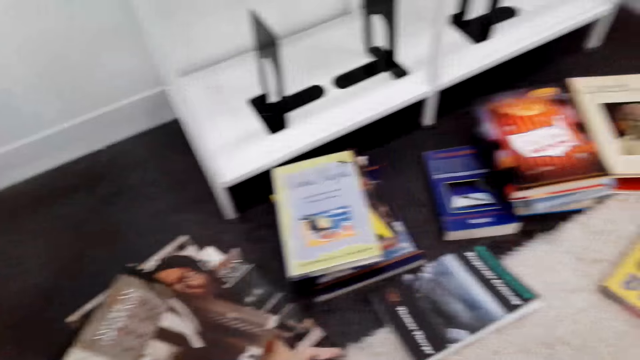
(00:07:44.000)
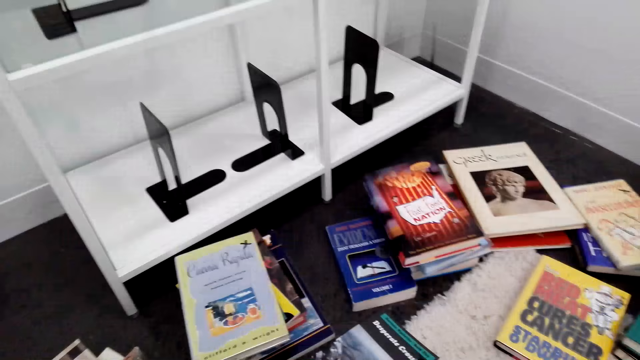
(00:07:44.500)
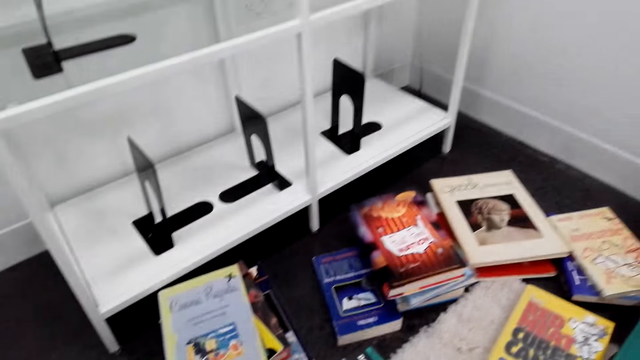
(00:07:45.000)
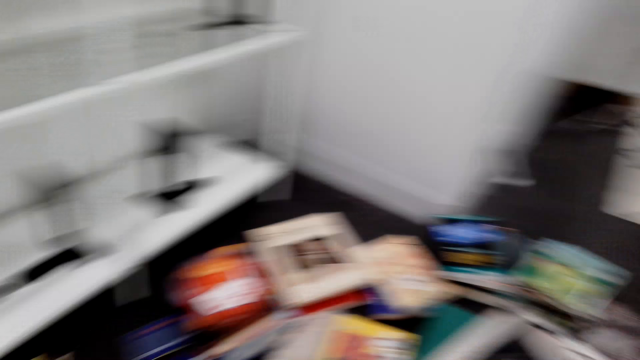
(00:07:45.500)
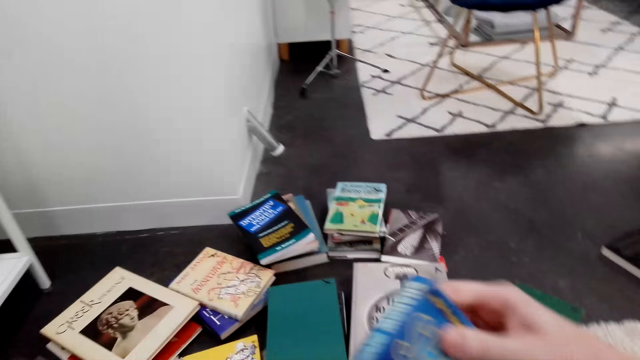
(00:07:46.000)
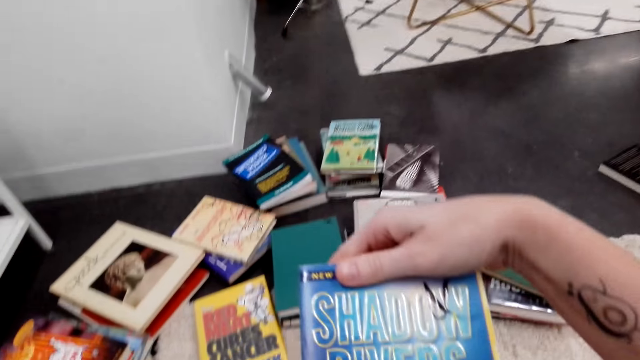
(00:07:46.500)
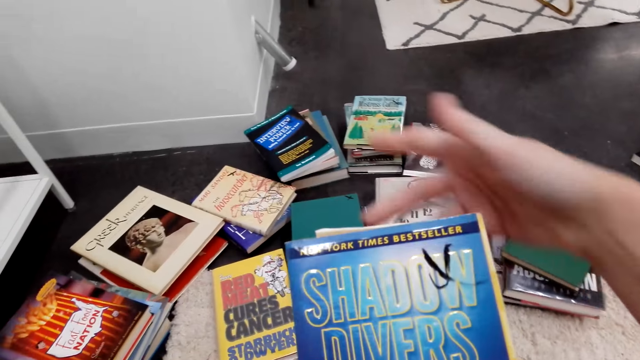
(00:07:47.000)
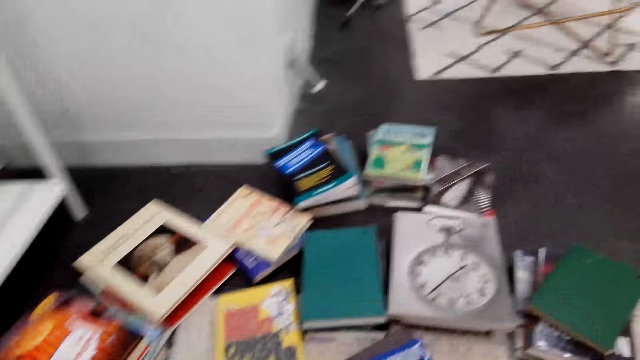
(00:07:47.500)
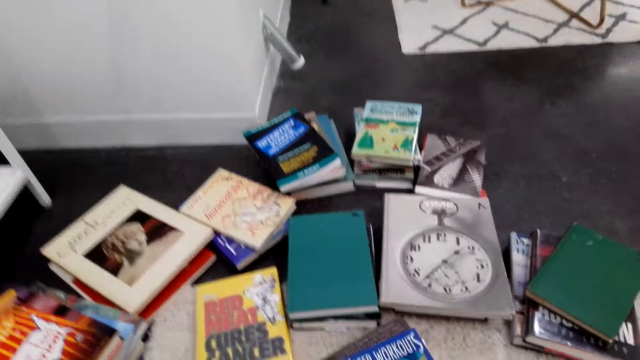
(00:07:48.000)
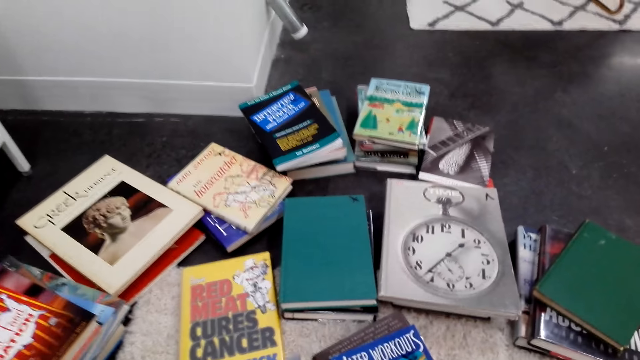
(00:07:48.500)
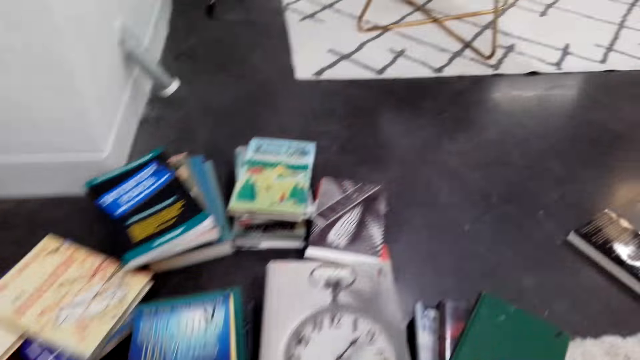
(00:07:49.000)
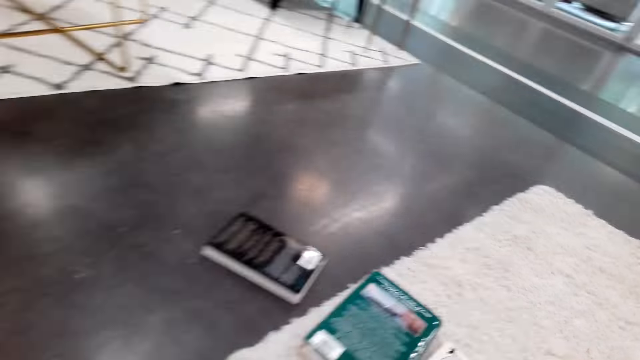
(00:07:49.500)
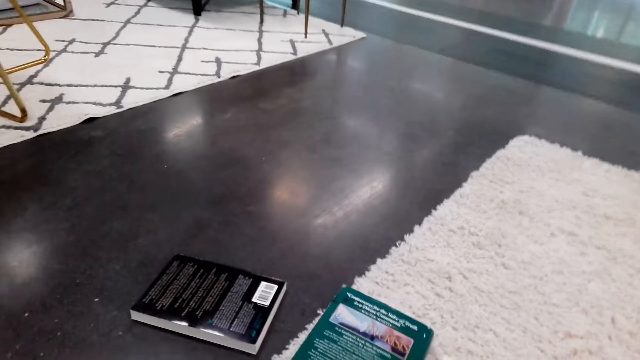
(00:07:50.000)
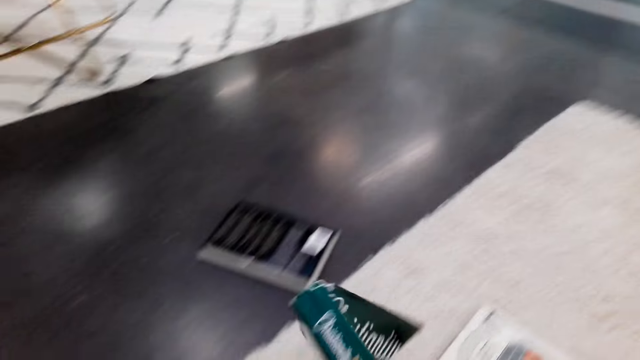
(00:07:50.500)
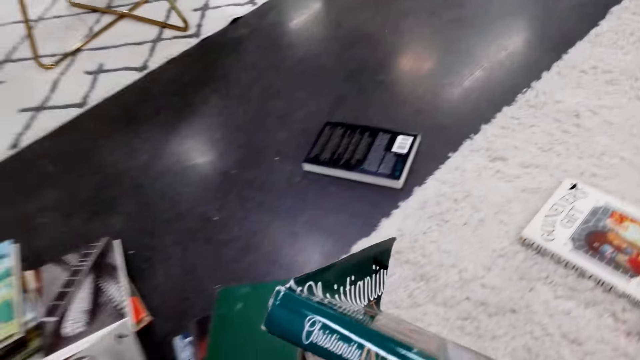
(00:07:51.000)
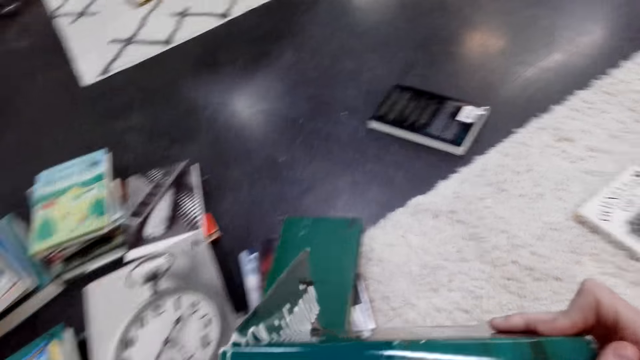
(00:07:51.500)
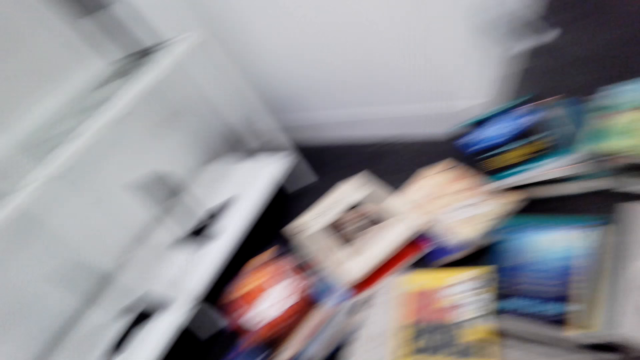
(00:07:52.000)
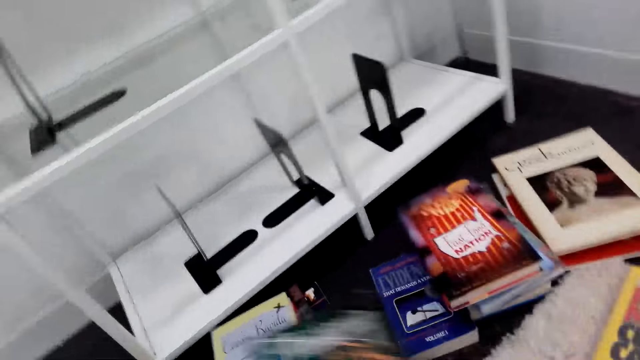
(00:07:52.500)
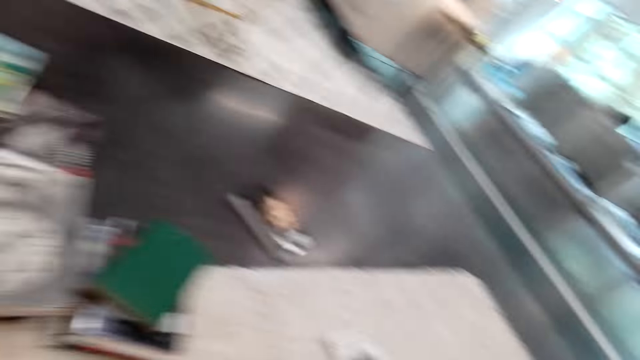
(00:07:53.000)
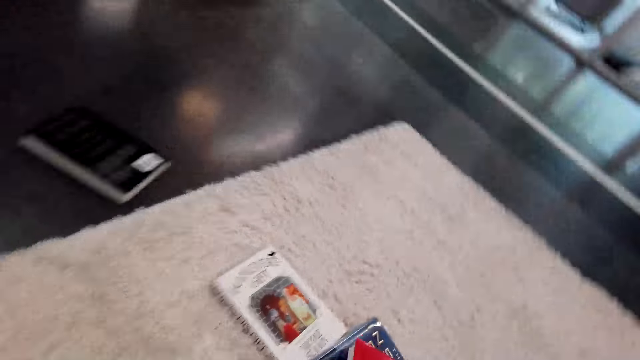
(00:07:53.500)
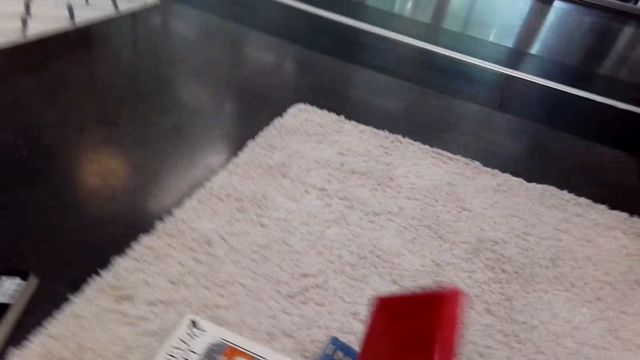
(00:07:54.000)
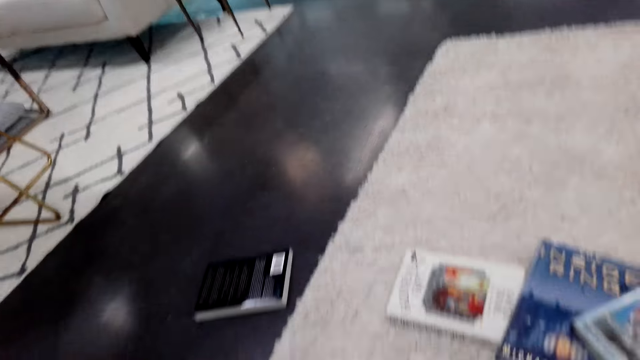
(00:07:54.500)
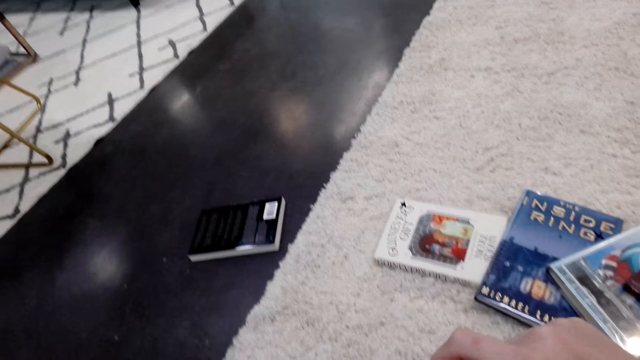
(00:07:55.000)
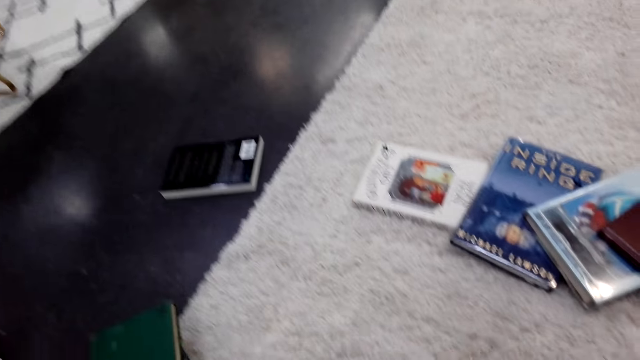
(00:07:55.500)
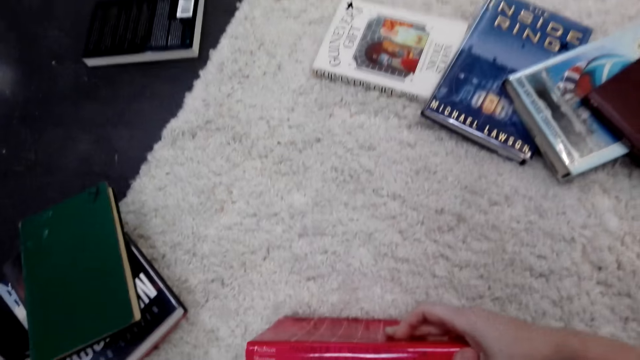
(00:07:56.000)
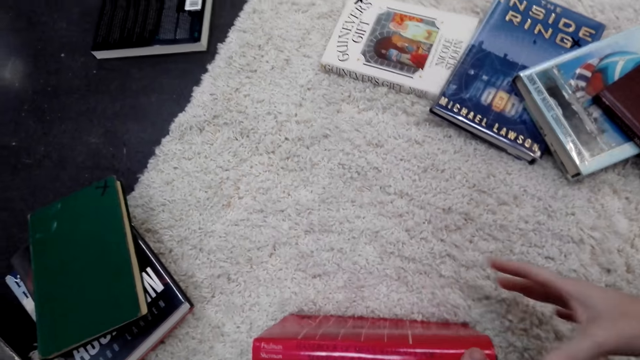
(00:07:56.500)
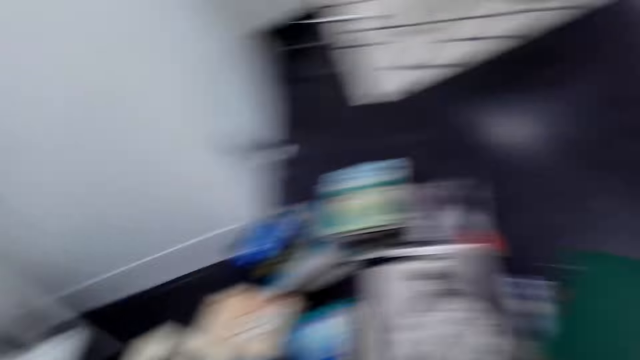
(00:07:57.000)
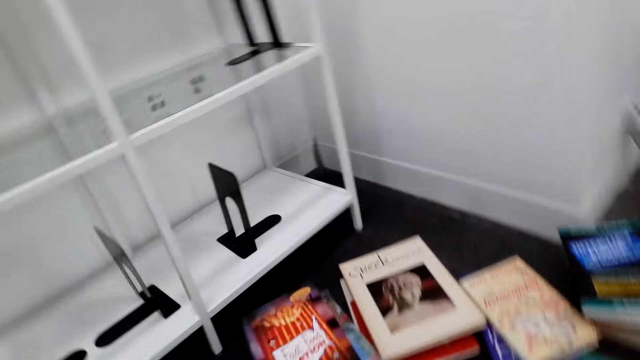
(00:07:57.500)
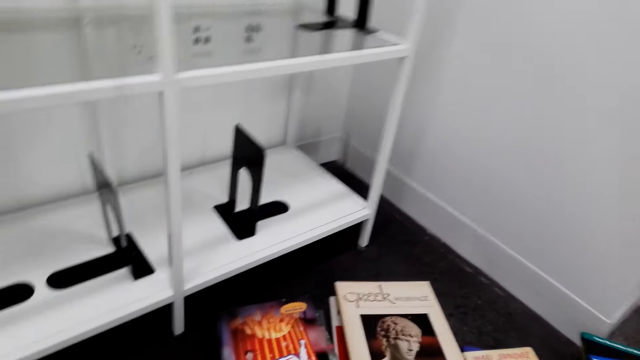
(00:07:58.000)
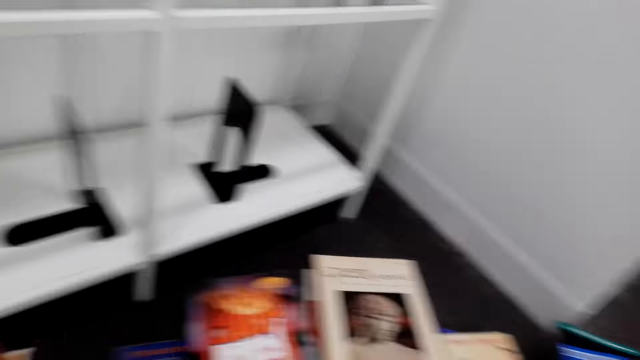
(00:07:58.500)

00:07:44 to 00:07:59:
The camera wearer puts the book on top of another on the floor. They look around. They turn a book. They look at the book. They pick up the book. They look around. They put the book on top of another on the floor. They look around. They pick up a book on the floor. They look at the book. They look at the room. They put the book on the floor. They pick up a book on the floor. They look at the book and look around. They put the book on the floor. They look around the books.

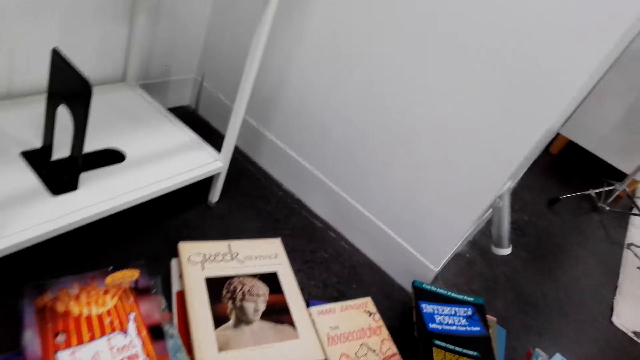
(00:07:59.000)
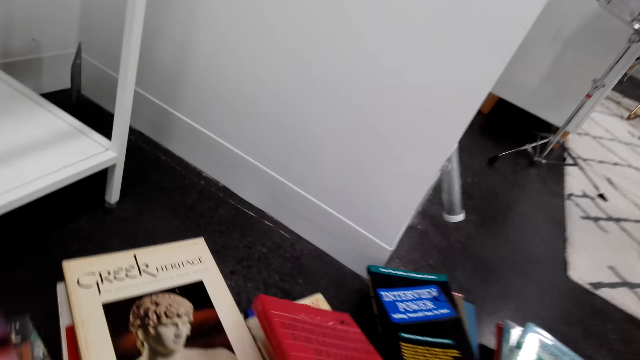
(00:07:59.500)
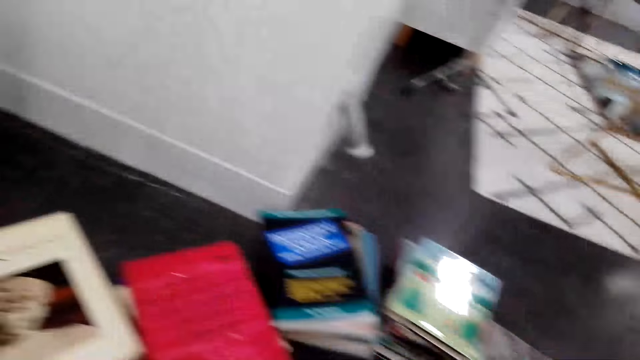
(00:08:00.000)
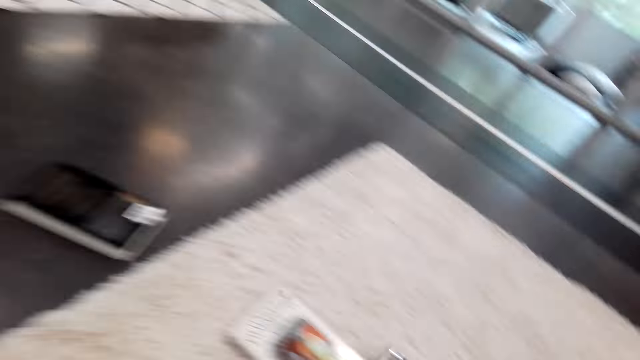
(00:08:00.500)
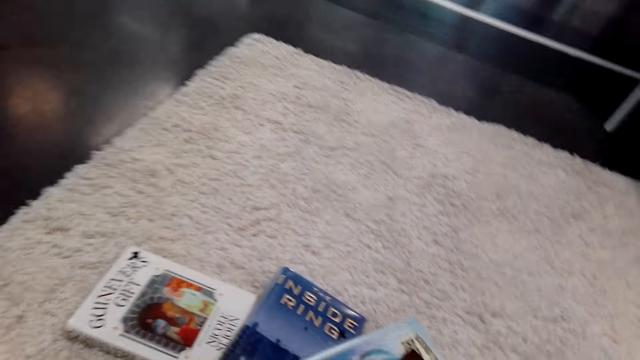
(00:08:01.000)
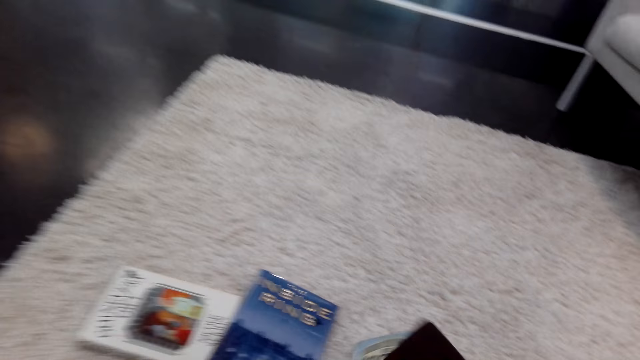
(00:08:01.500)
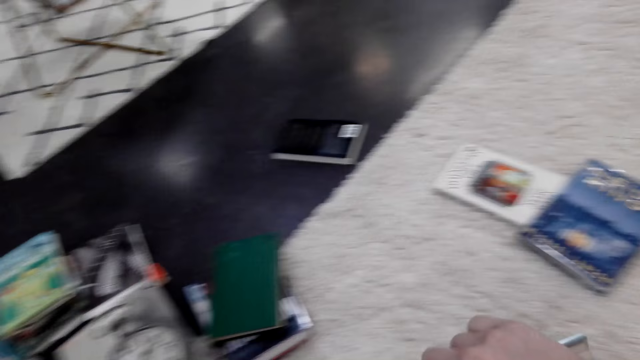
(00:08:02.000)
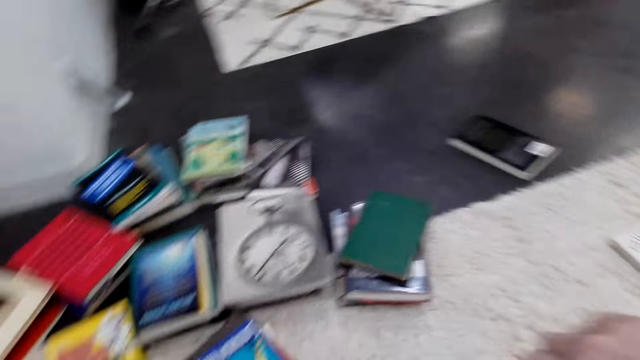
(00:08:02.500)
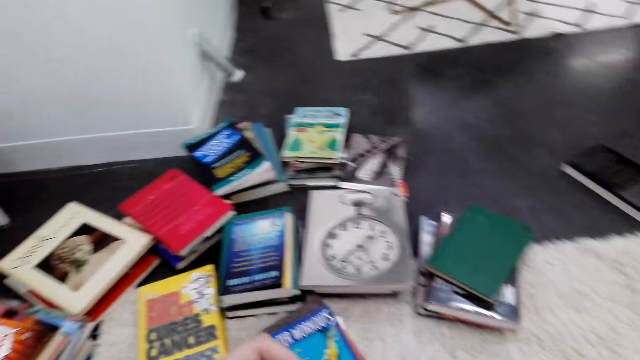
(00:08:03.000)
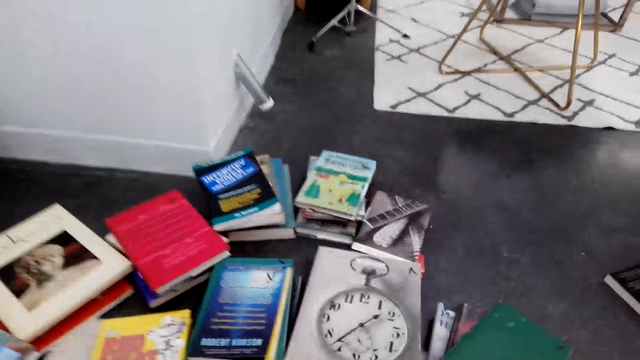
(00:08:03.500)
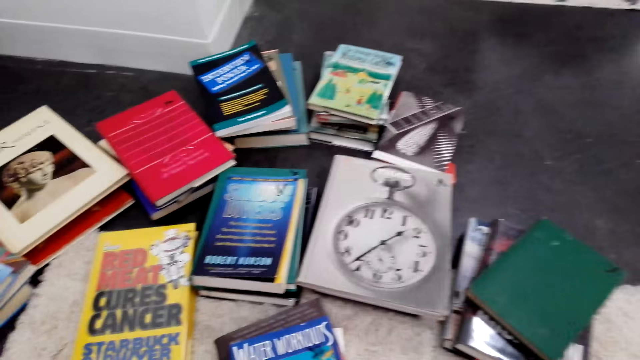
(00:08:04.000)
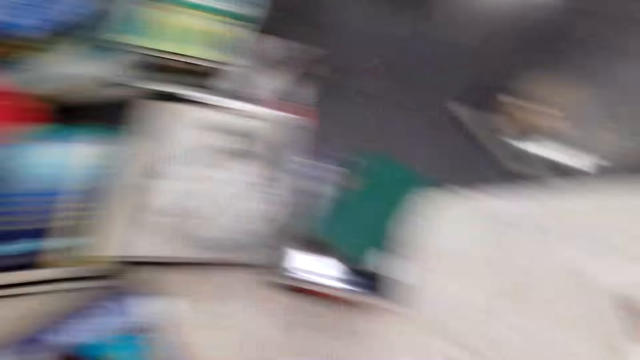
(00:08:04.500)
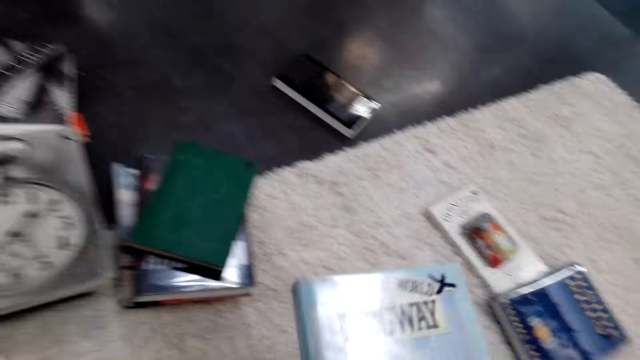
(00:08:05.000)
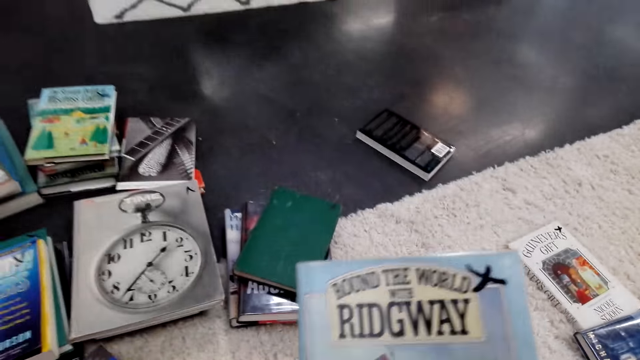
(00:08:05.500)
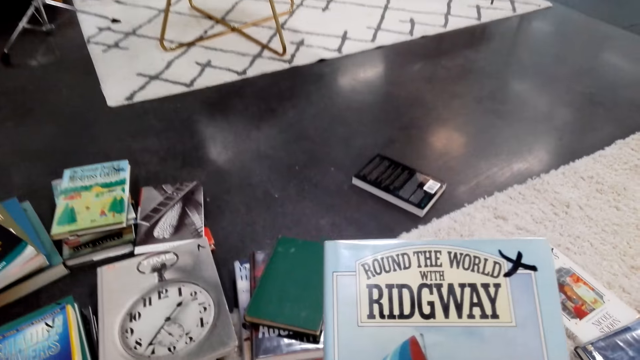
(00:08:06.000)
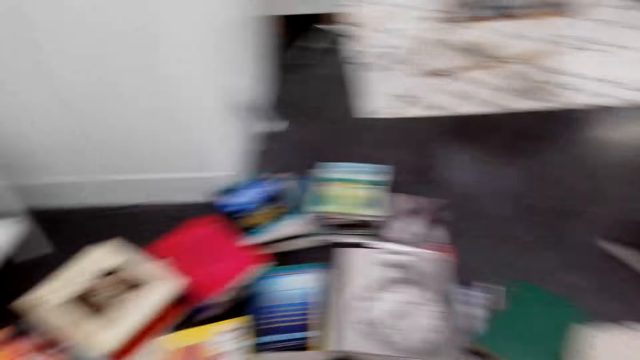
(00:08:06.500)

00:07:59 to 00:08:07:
The camera wearer puts the book on top of another. They look around. They pick up a book on the floor. They look around. They pick up a book on the floor. They look at the book.
